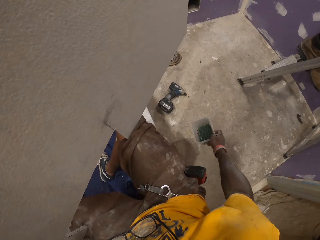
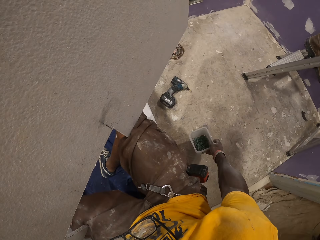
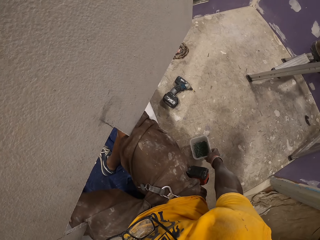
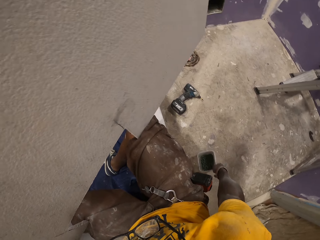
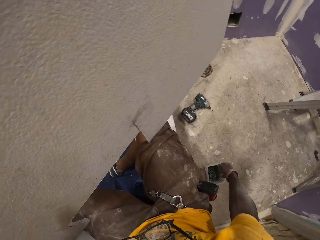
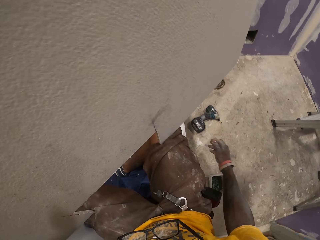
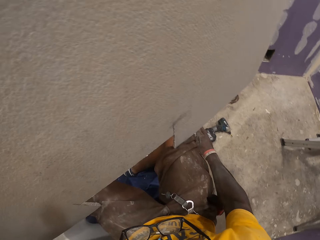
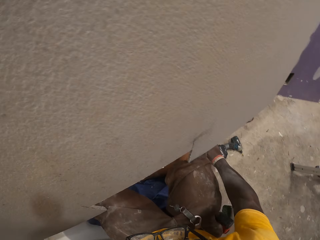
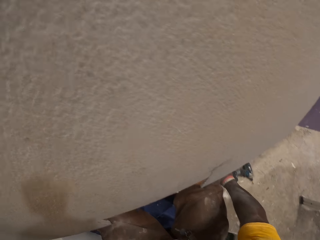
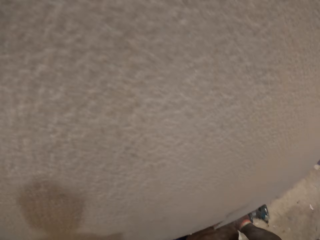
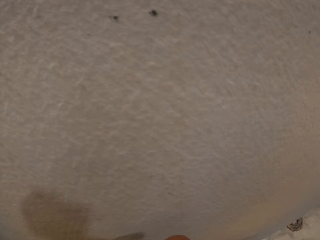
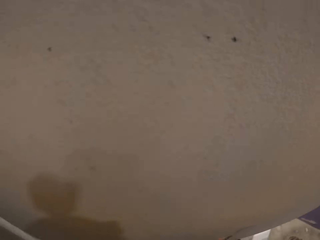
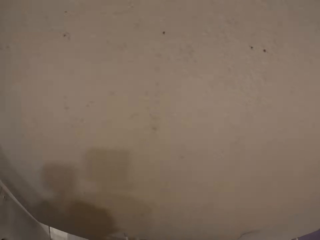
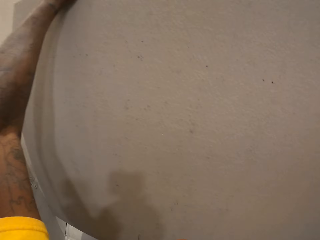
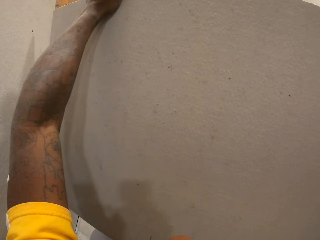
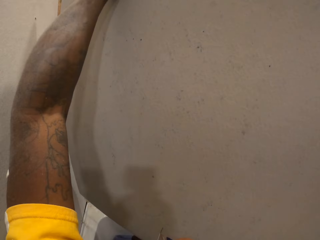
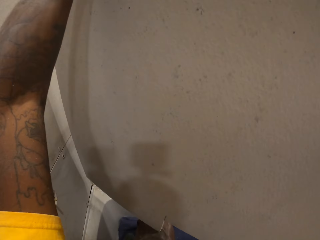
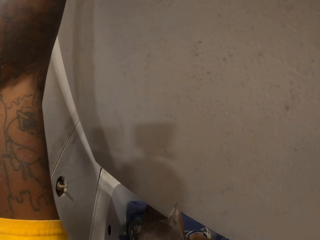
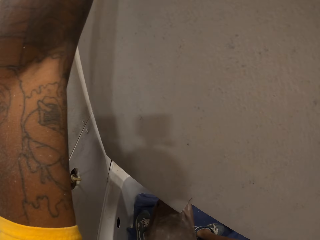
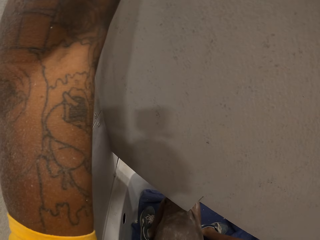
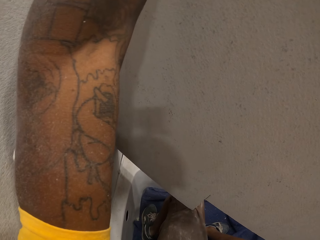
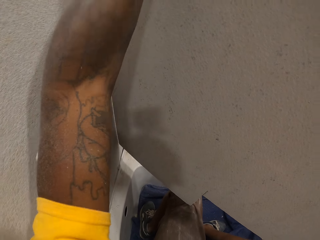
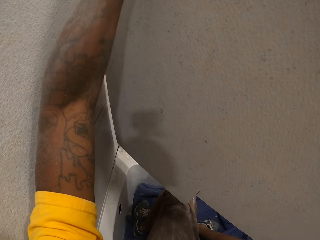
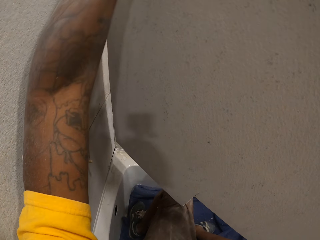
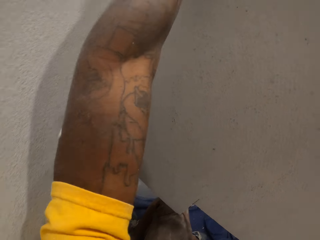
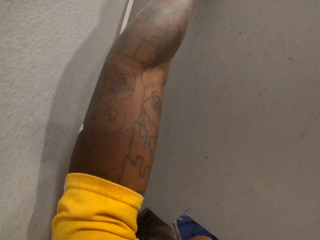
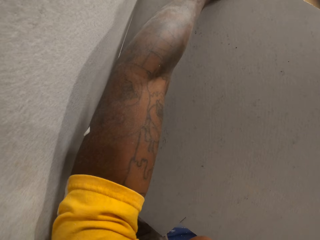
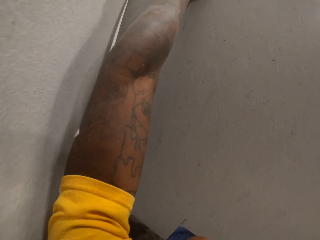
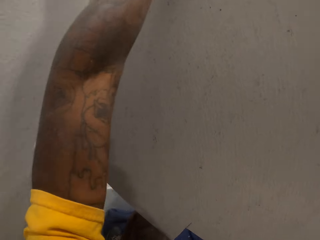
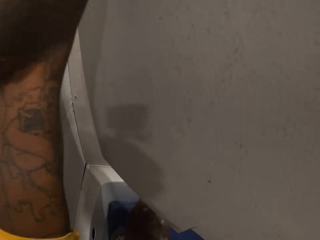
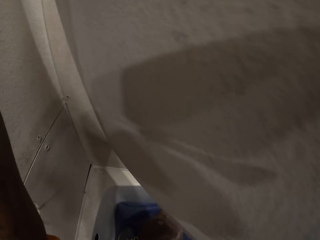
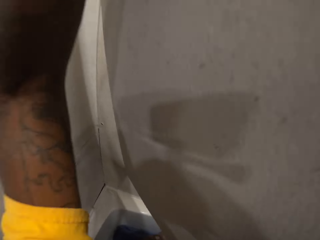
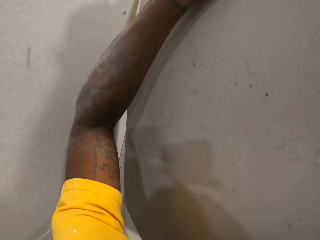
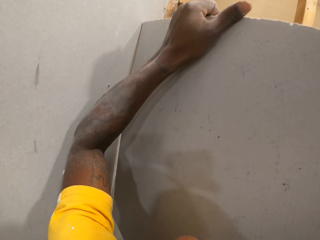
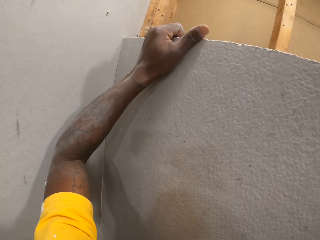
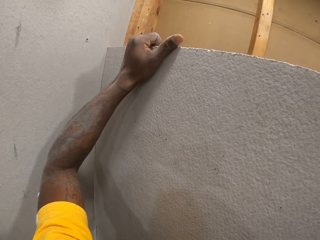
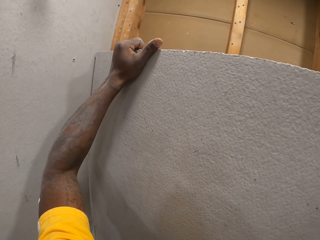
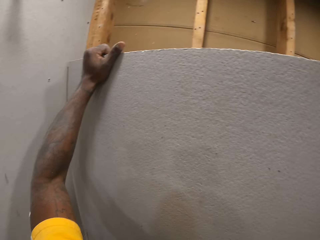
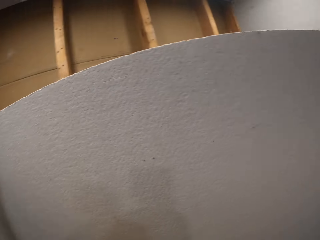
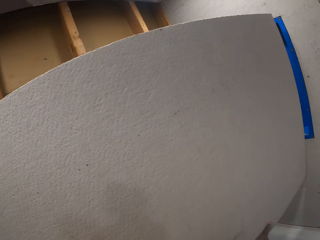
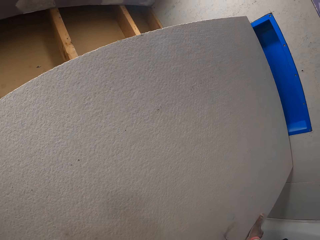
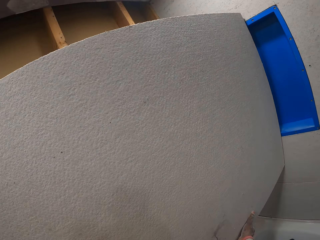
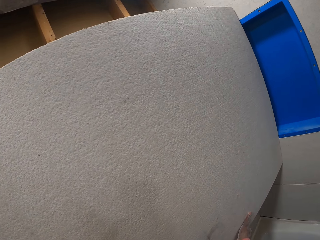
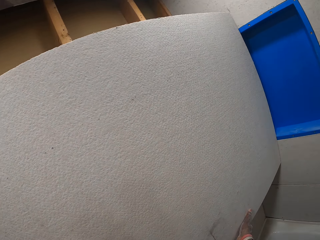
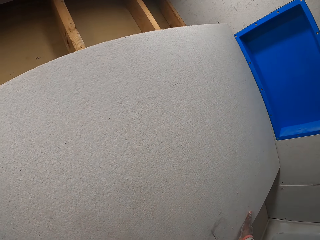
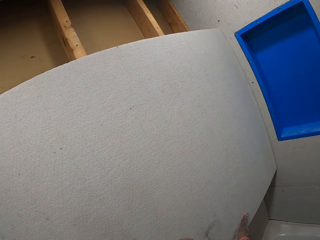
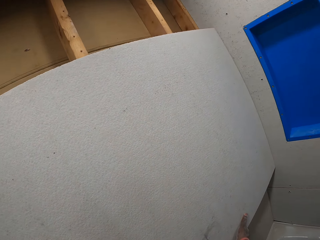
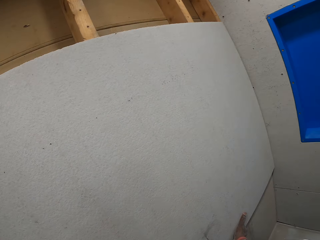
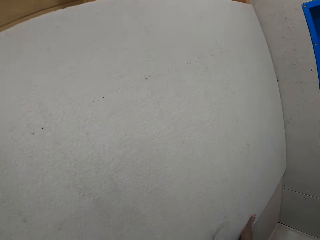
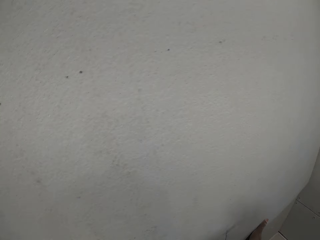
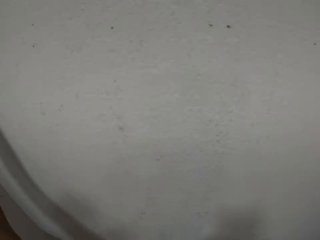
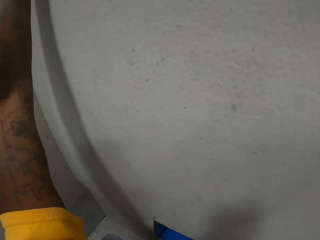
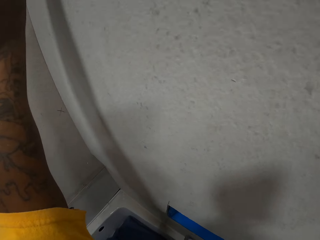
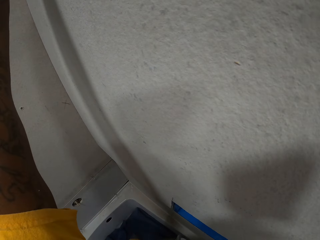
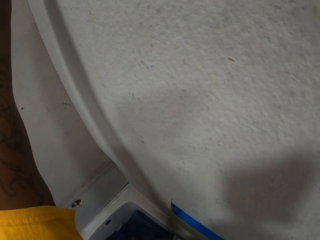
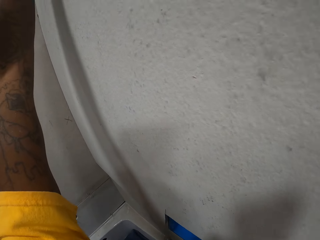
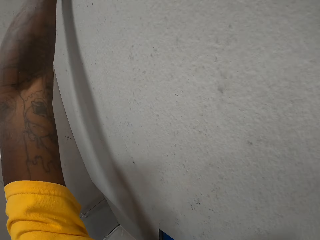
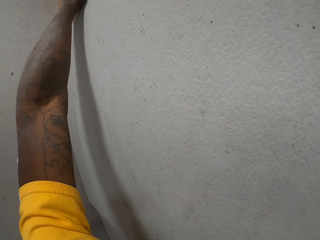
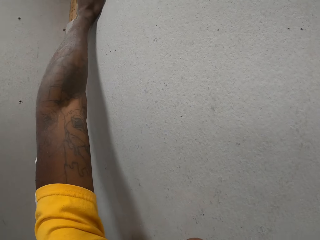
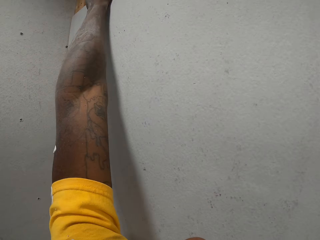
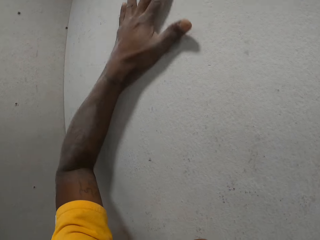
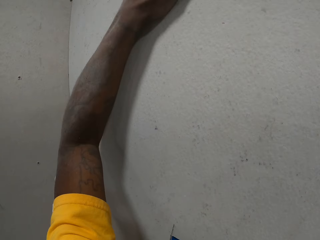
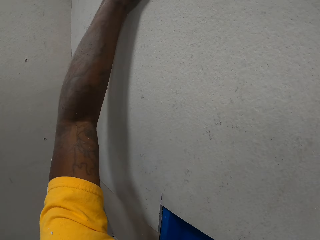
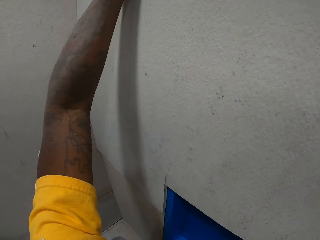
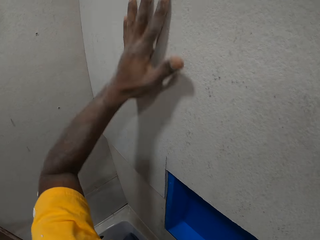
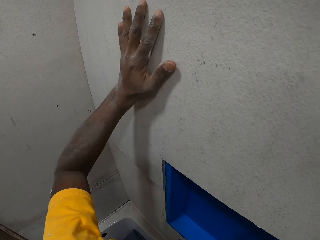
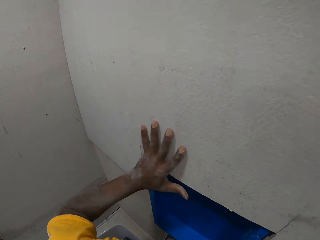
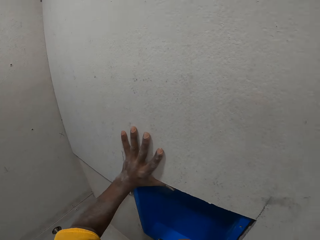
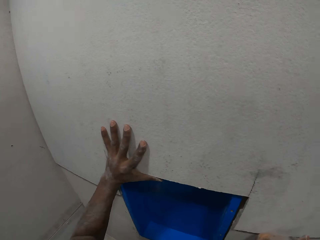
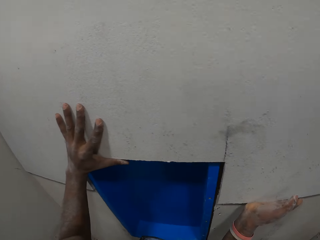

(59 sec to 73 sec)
The camera wearer looks at the cardboard. They fix the cardboard on the wall.

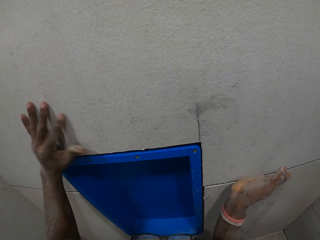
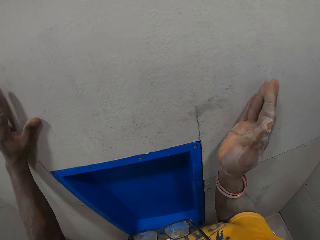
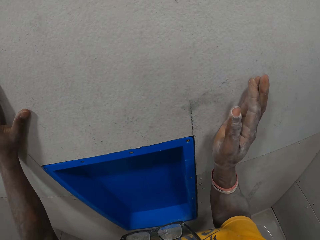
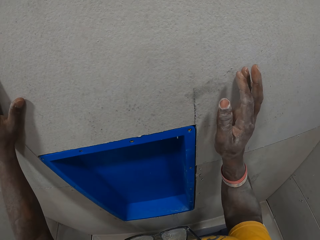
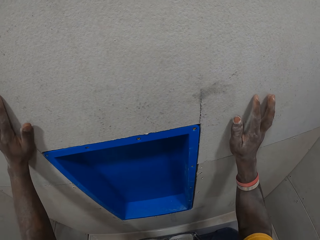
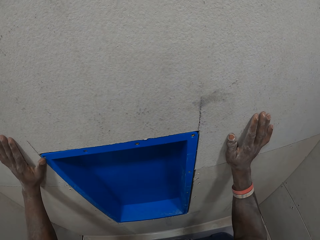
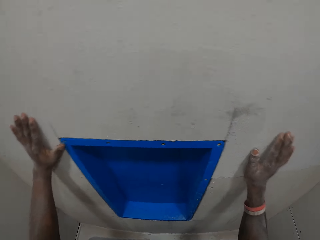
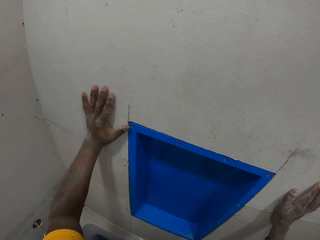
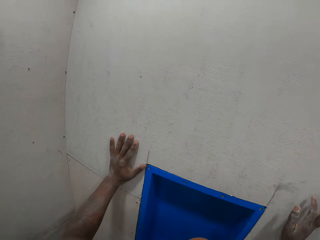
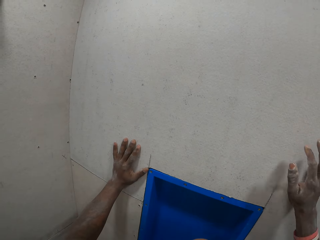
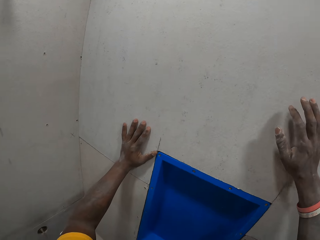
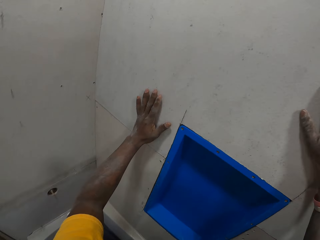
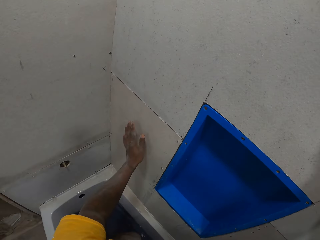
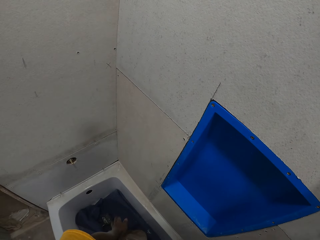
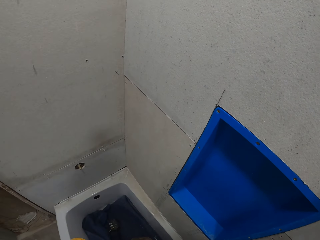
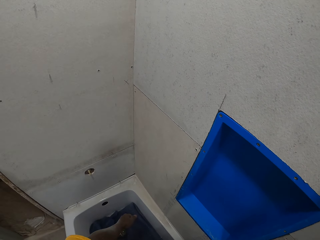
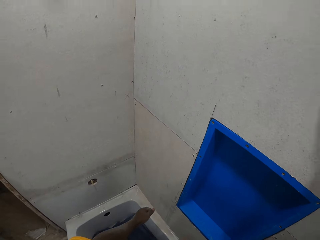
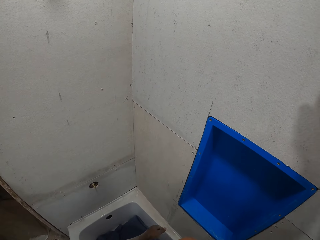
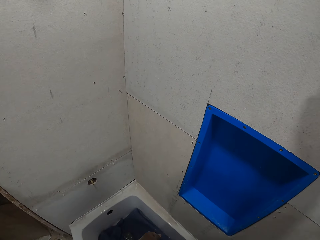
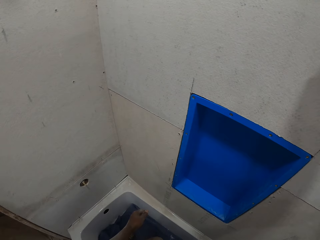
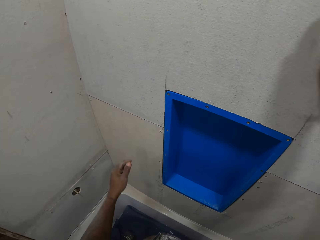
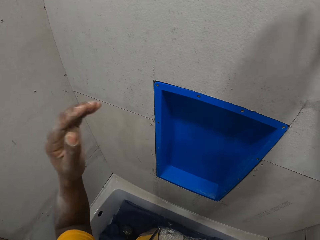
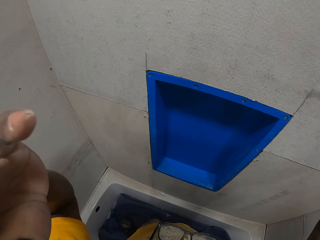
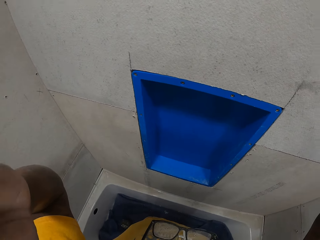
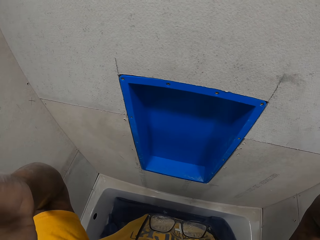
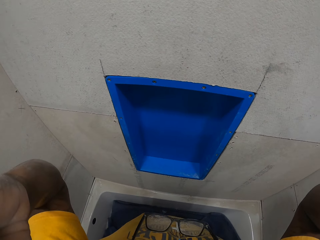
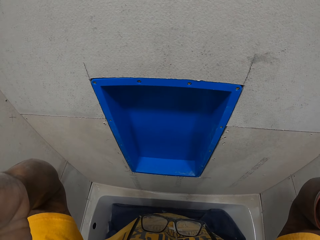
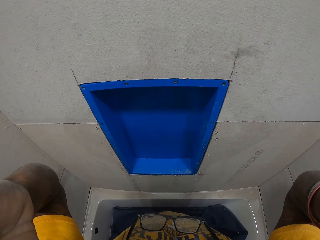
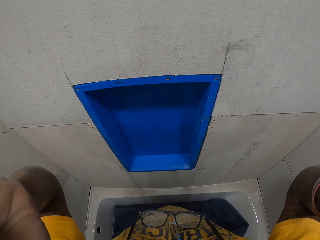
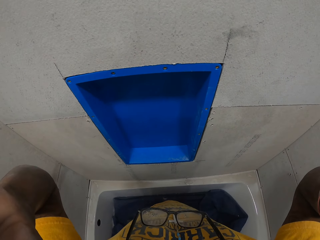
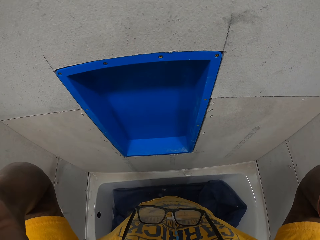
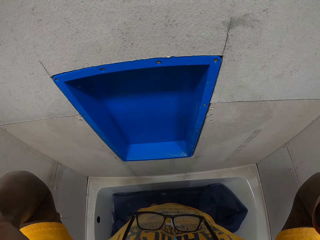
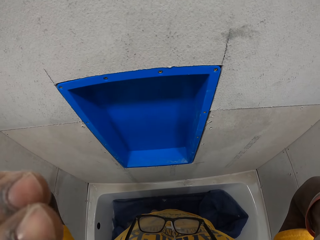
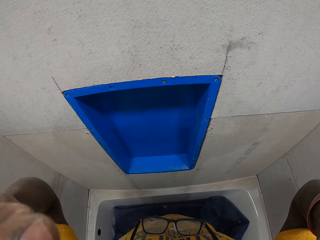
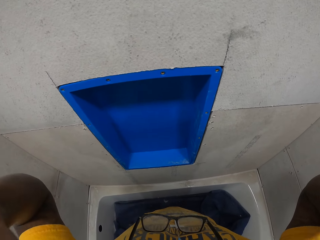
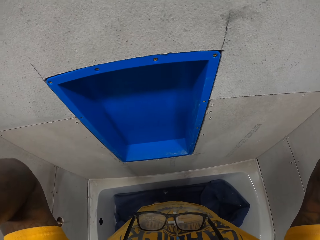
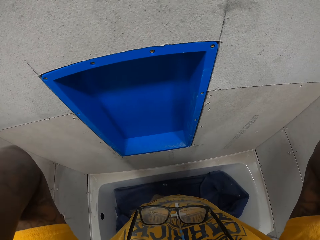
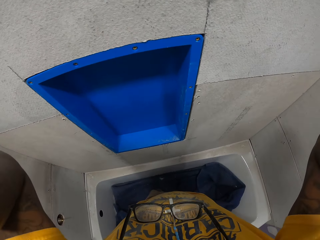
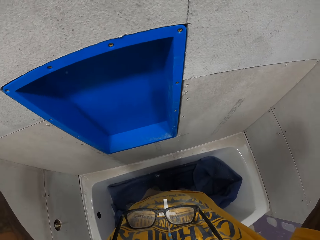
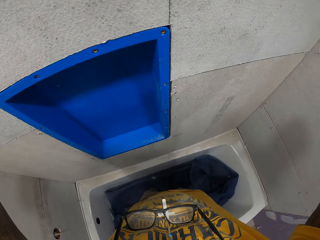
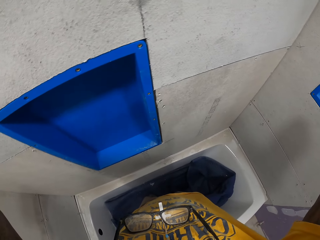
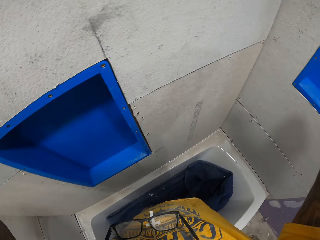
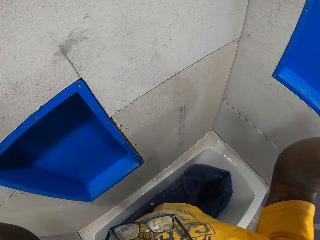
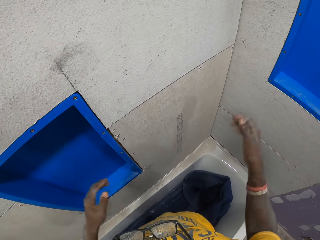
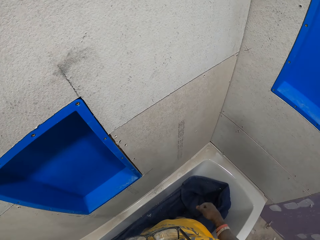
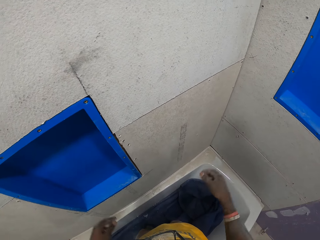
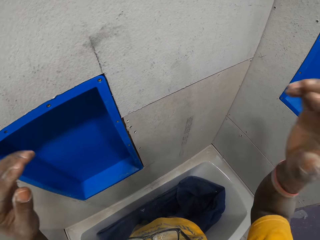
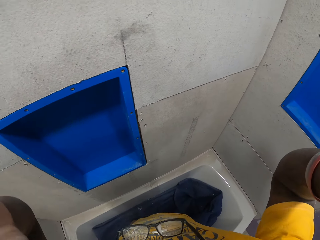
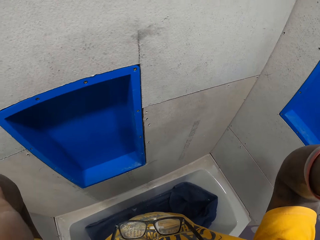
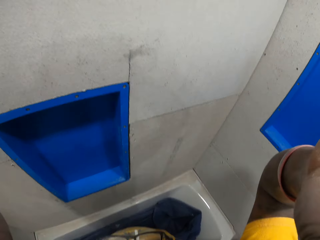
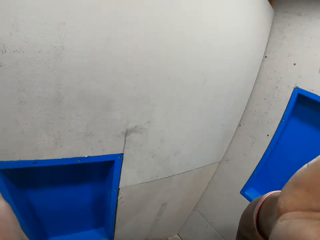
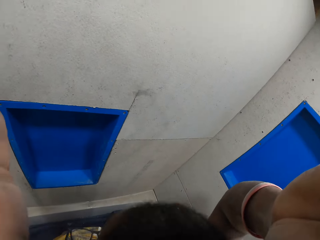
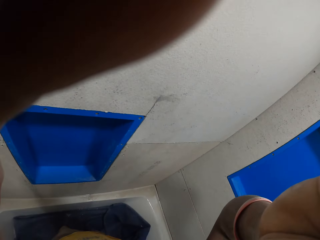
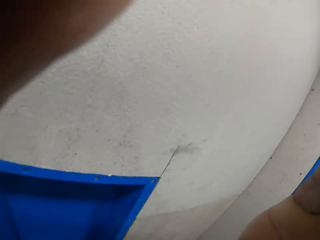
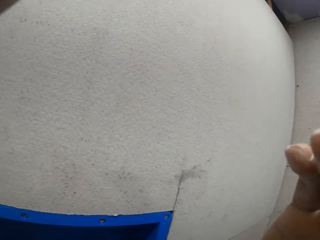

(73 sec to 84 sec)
The camera wearer looks at the cardboard. He raises up his hands. He holds the camera. He puts down his hands. He raises up his hands.
